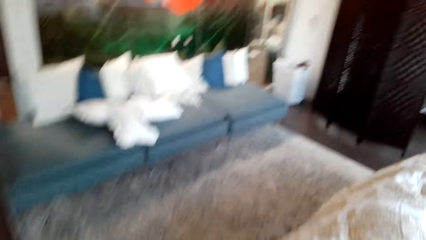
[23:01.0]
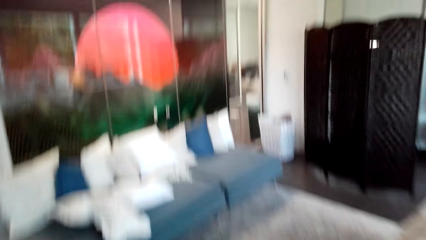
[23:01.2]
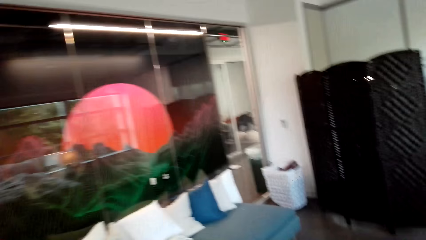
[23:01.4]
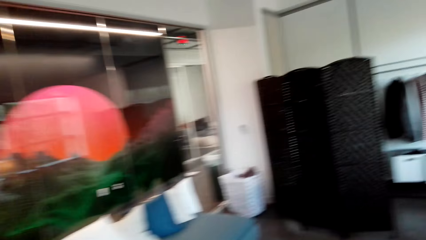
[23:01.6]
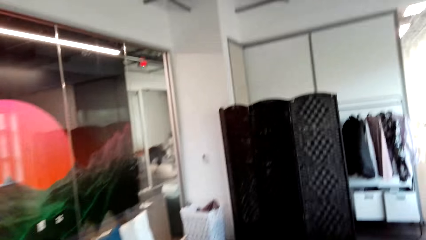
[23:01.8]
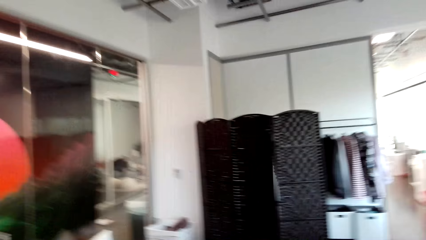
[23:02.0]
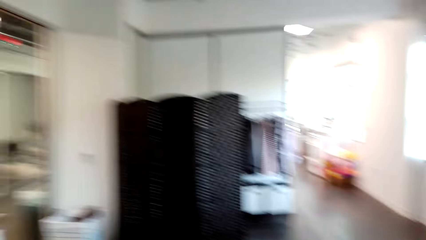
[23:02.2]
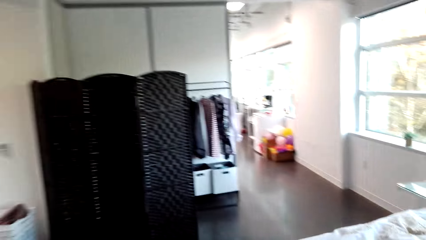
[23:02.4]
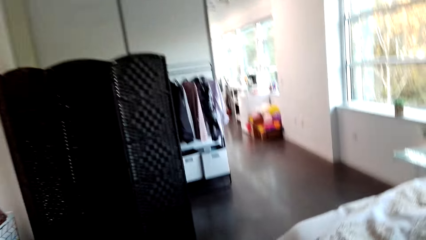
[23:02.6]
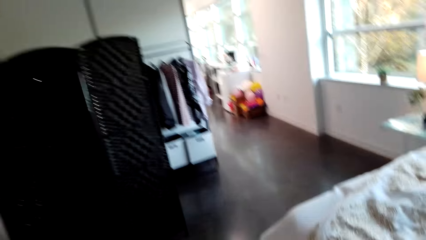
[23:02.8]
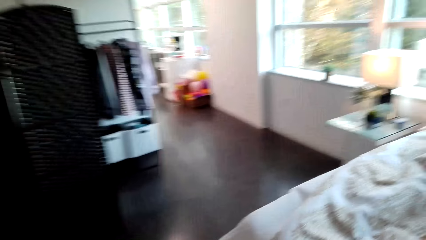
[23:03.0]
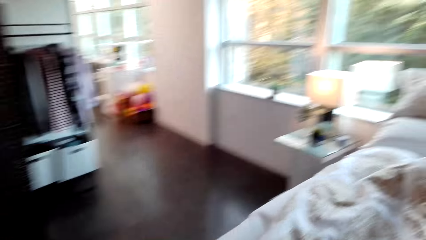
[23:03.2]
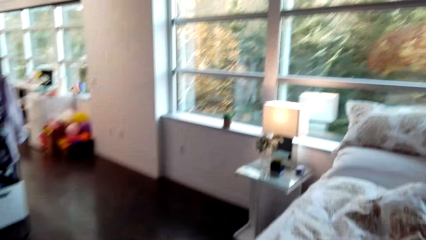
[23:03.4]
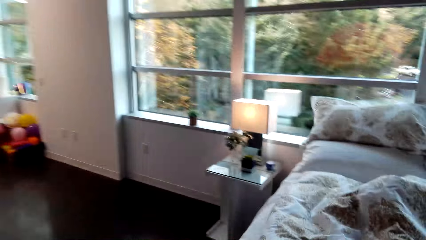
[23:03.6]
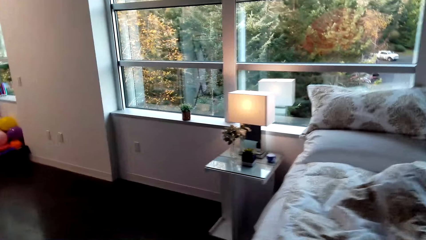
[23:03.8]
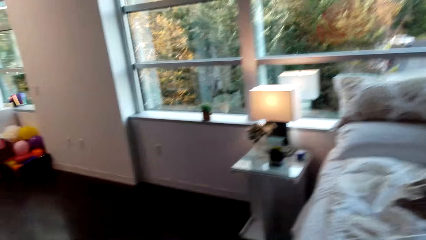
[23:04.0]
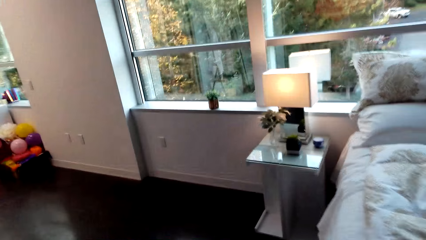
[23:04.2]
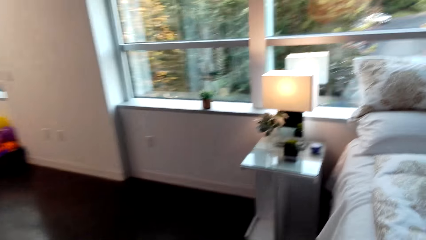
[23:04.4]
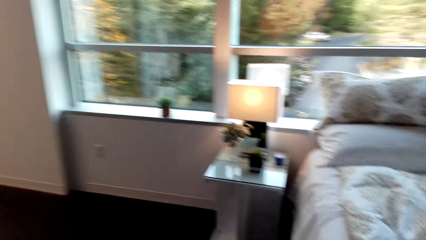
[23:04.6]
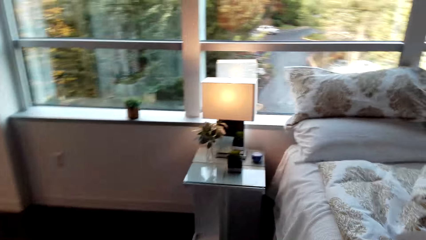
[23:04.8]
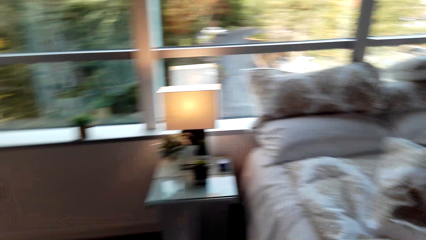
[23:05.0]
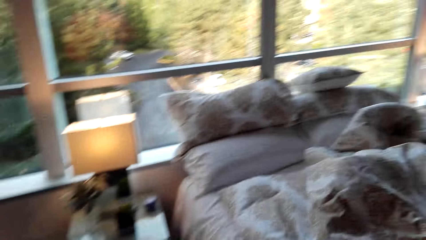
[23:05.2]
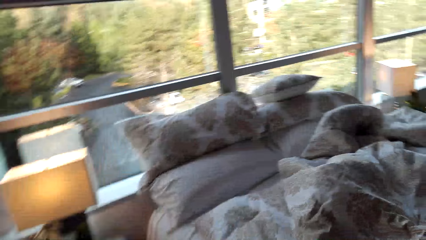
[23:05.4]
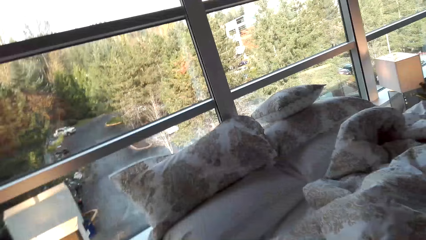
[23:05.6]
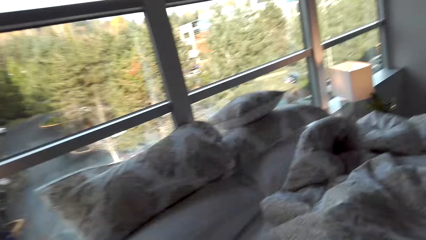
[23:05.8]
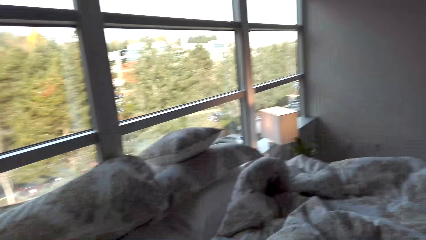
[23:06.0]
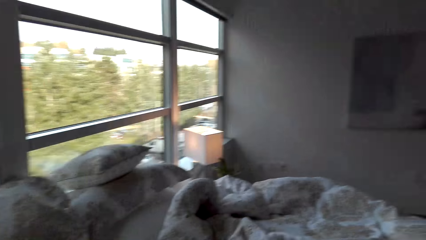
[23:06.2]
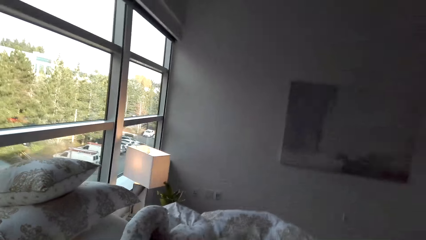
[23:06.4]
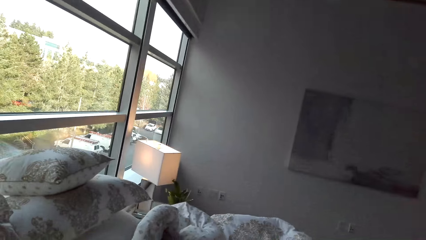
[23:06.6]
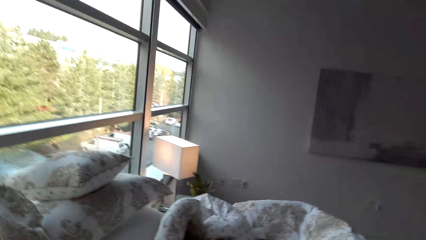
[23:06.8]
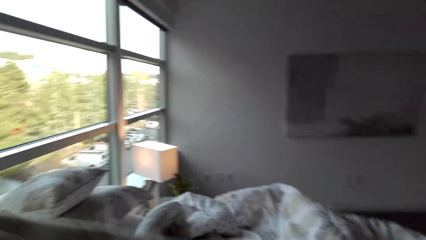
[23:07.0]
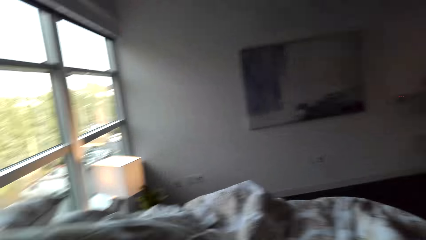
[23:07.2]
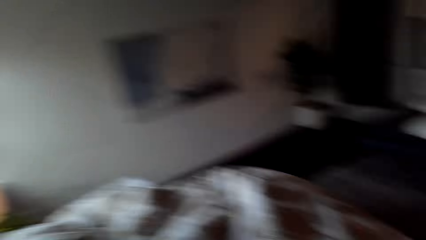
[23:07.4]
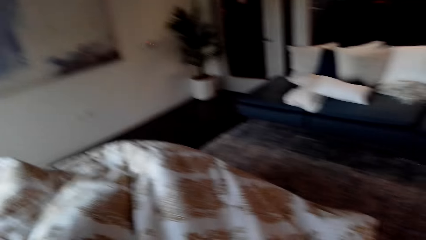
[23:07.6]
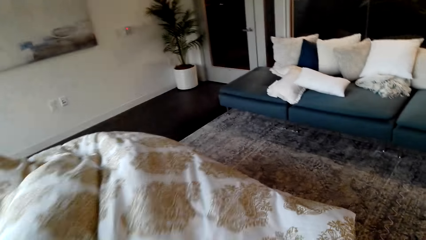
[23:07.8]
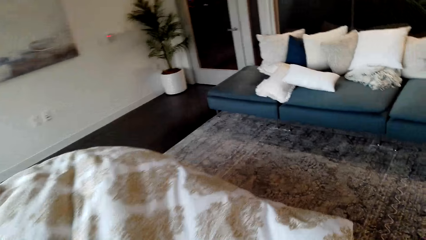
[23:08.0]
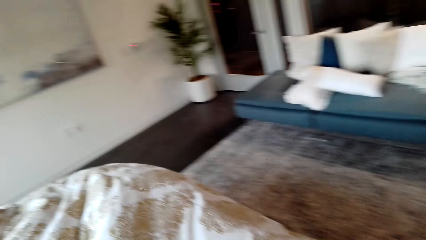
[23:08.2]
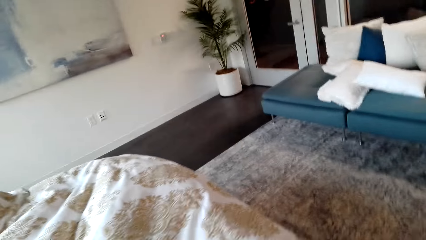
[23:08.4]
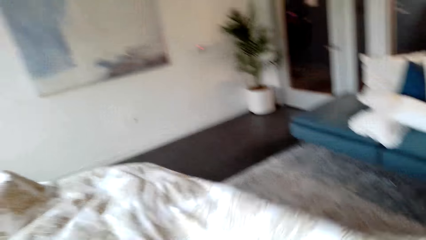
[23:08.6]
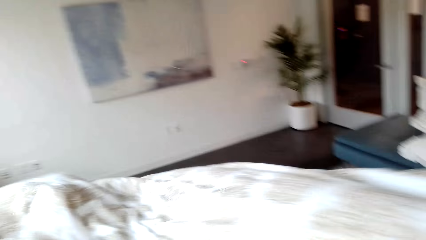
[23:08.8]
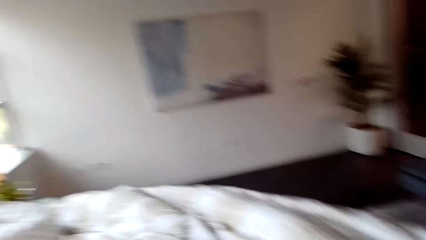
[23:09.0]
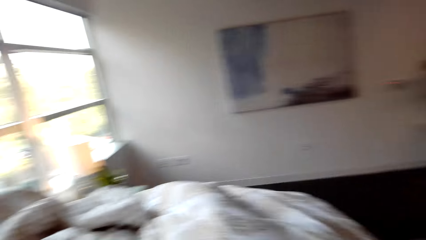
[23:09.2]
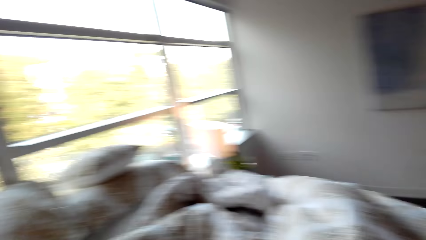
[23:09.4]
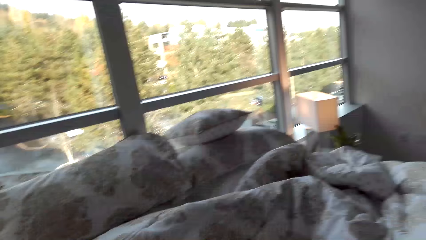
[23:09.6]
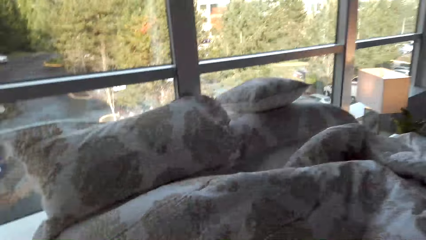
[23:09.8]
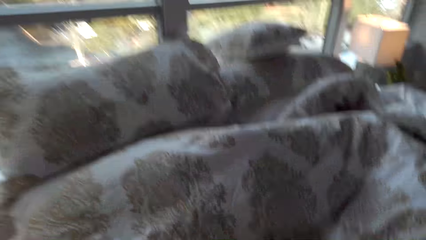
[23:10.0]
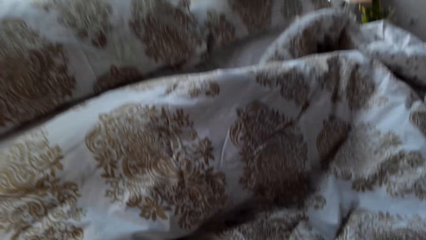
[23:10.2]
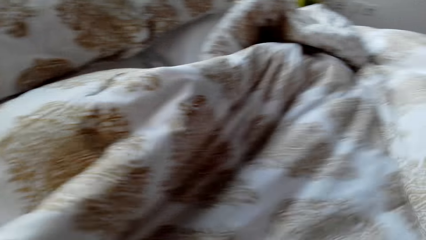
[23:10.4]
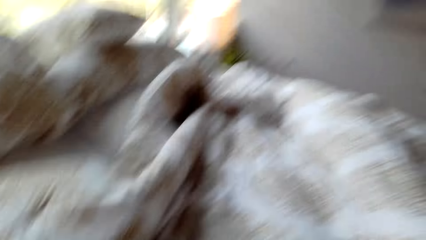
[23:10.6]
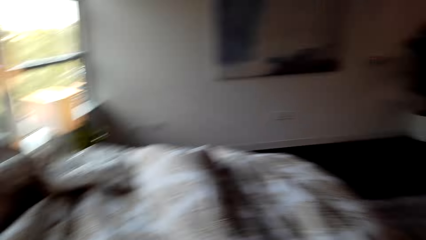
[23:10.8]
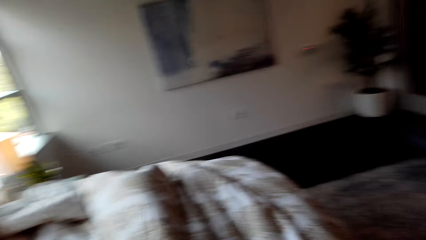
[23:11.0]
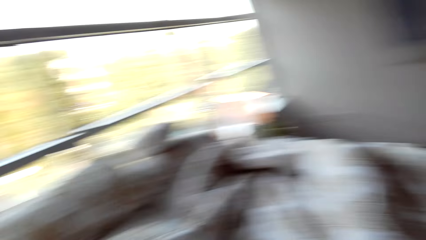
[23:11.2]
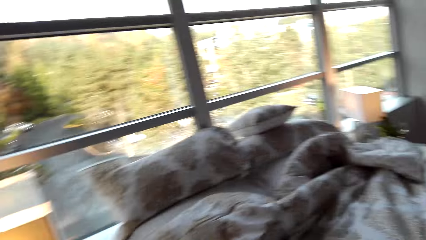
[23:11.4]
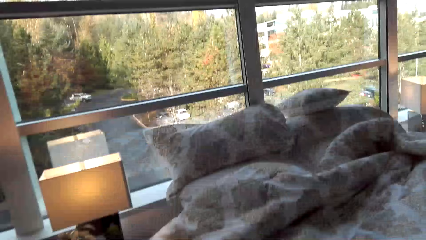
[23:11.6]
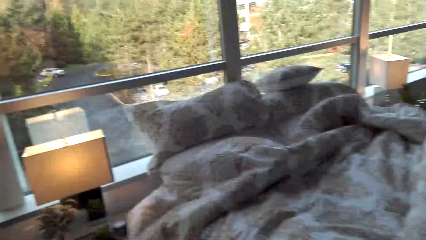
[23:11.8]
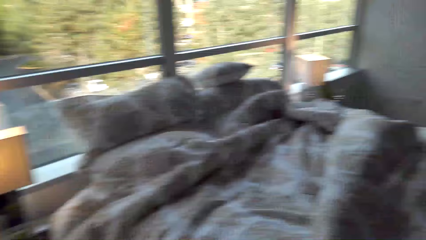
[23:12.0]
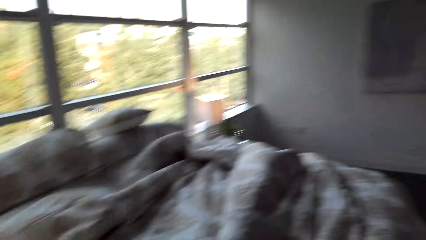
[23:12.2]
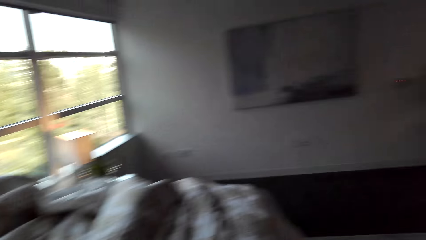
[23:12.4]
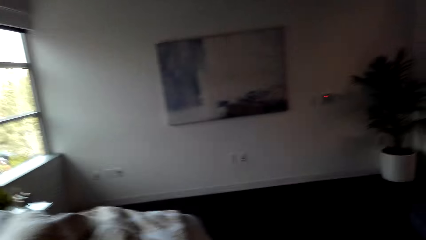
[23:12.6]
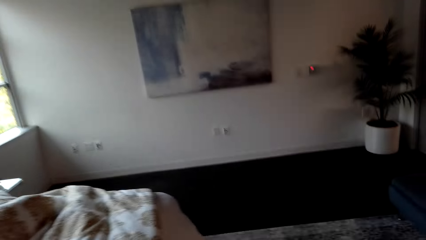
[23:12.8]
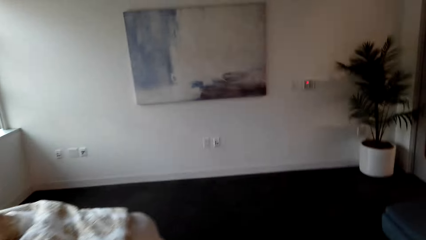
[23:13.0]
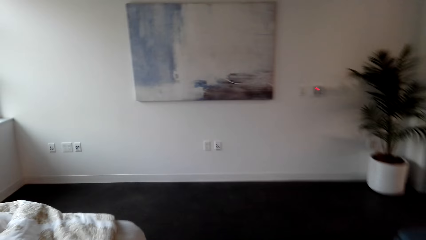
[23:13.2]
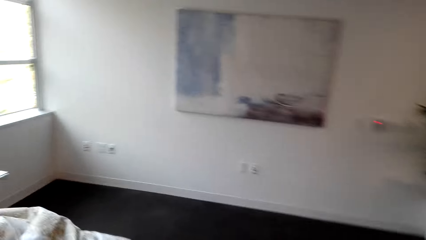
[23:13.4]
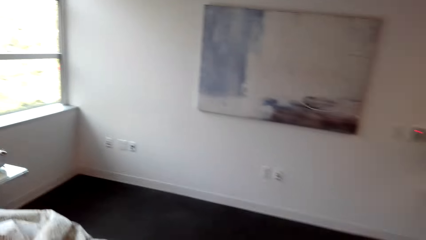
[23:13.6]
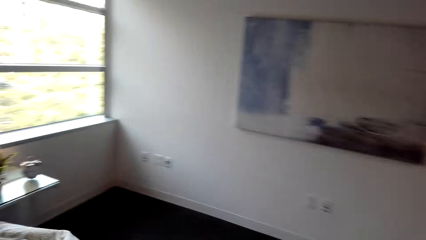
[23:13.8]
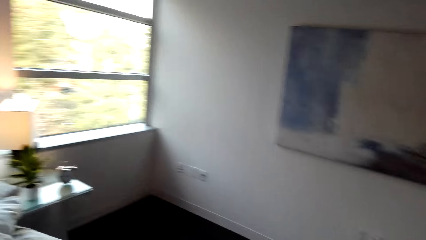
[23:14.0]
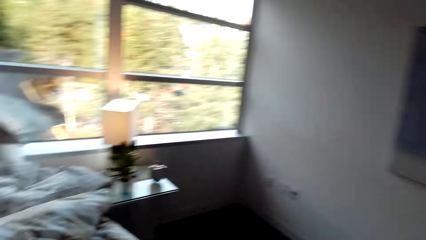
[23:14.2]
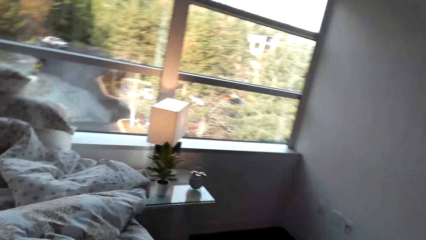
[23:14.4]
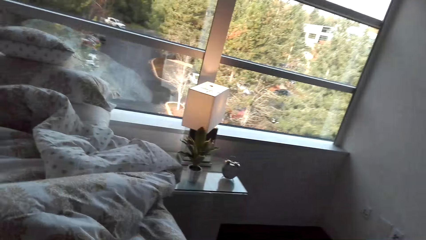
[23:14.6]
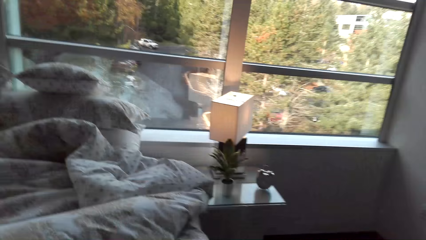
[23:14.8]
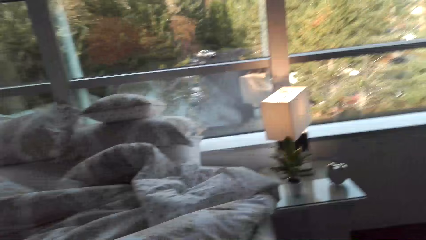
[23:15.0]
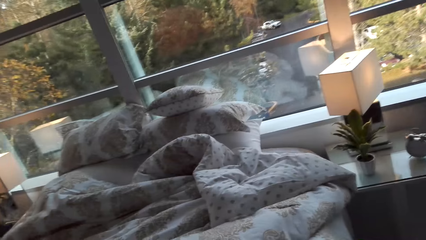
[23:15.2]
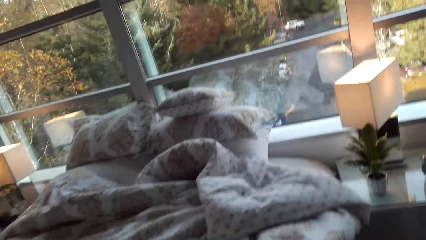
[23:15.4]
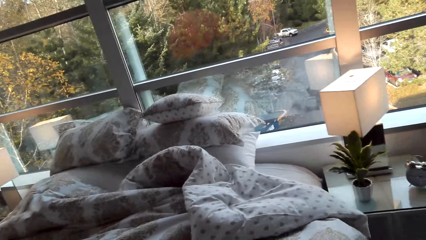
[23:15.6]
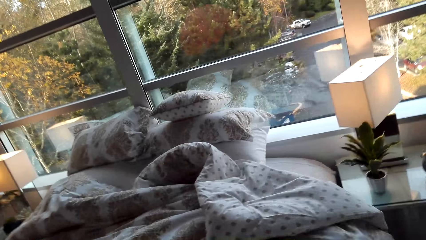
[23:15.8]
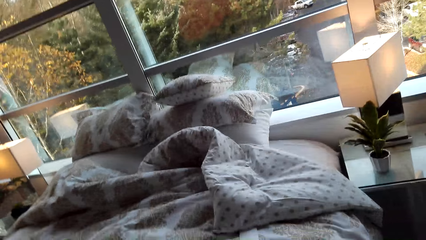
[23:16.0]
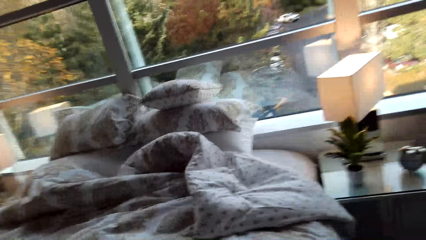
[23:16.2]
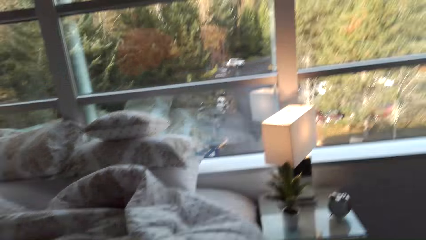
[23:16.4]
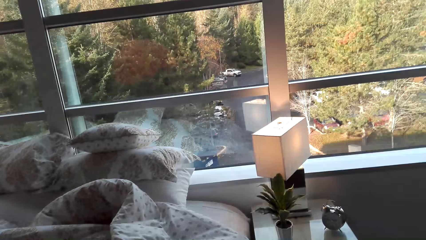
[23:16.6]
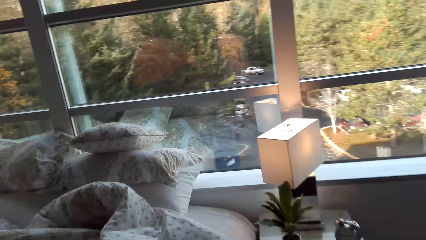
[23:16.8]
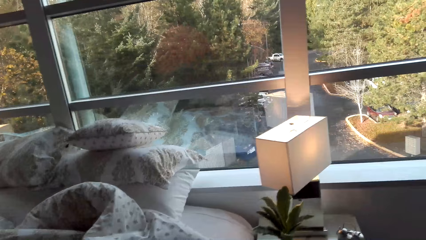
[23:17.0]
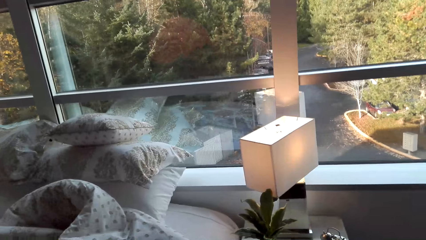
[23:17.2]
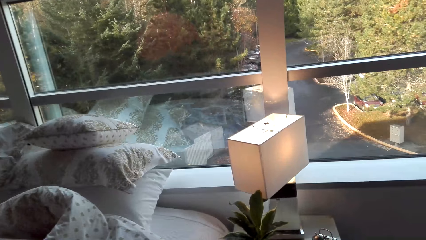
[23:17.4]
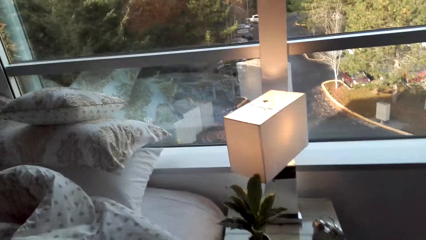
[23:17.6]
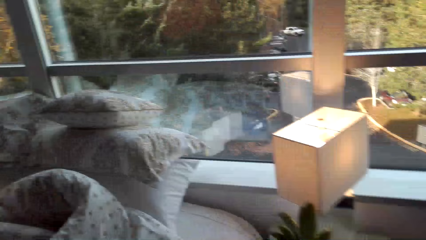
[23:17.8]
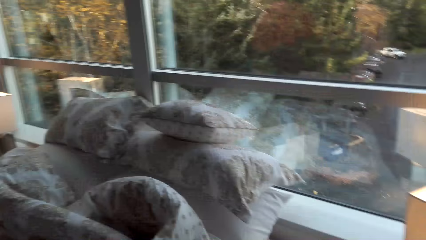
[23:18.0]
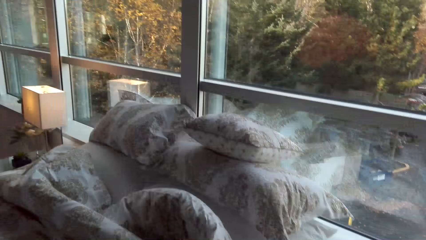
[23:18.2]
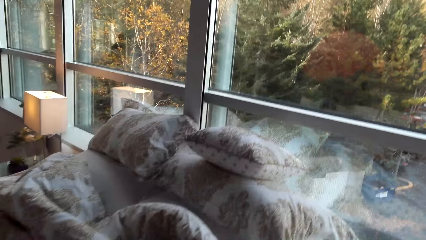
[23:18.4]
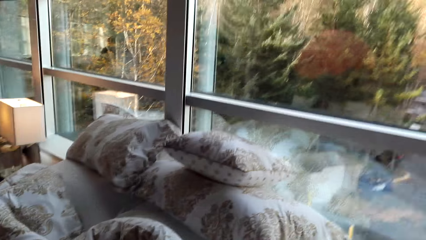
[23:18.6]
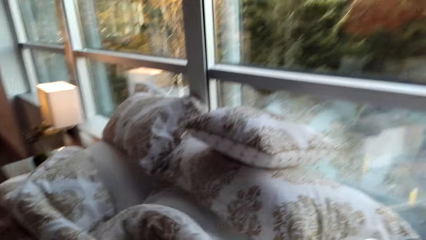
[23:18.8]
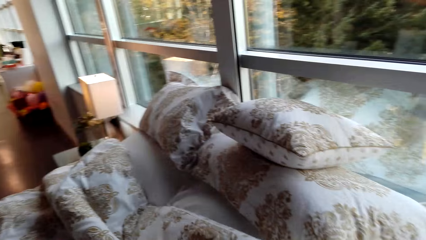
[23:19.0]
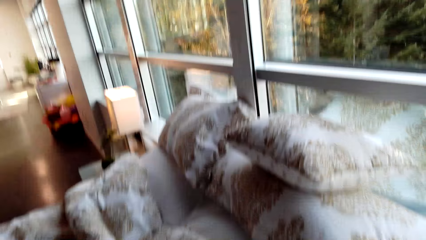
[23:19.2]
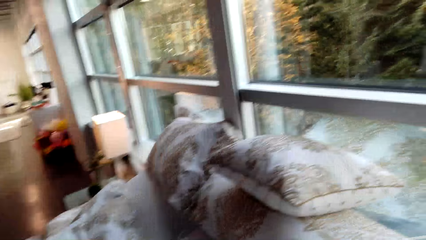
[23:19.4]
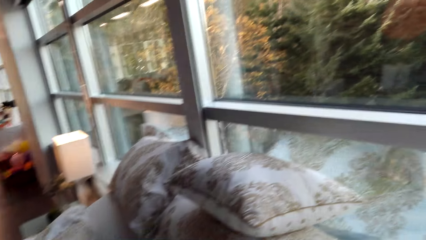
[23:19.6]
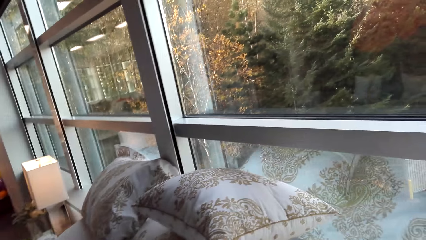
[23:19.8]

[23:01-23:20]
The camera wearer walks around. He makes his bed. He walks around.
